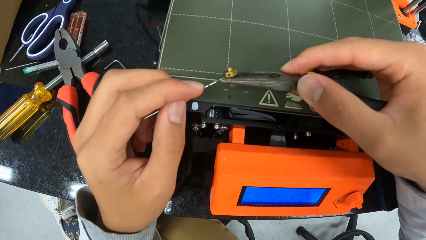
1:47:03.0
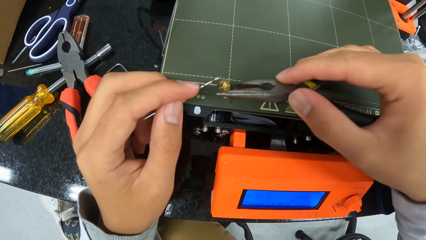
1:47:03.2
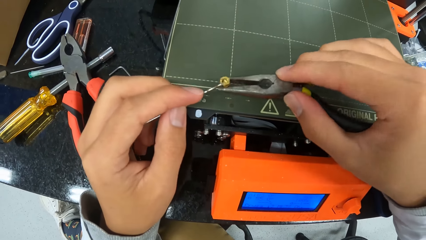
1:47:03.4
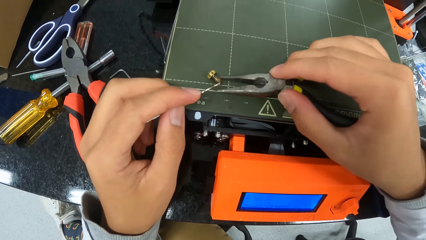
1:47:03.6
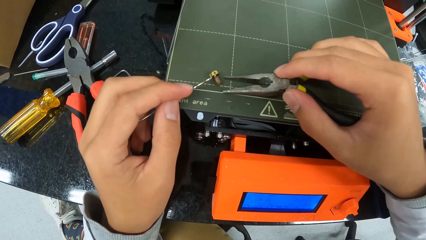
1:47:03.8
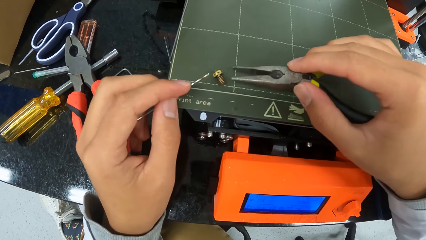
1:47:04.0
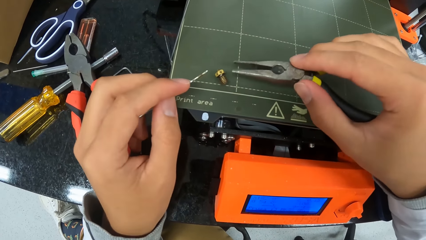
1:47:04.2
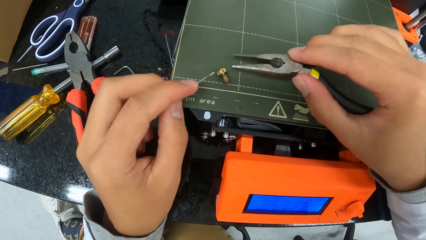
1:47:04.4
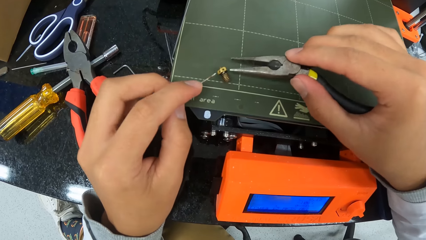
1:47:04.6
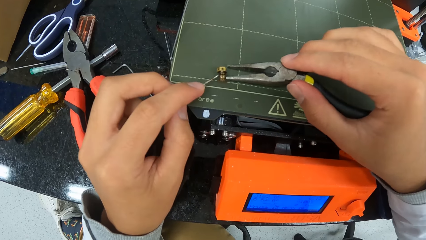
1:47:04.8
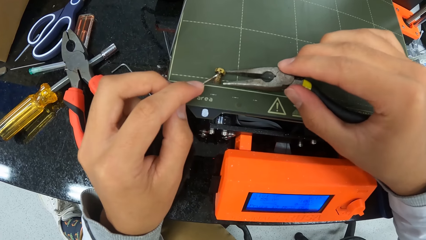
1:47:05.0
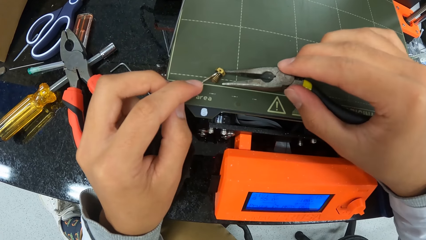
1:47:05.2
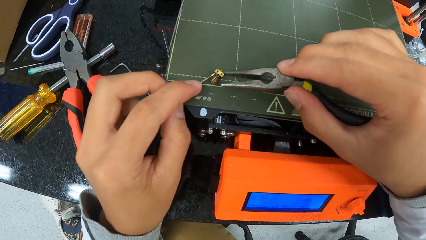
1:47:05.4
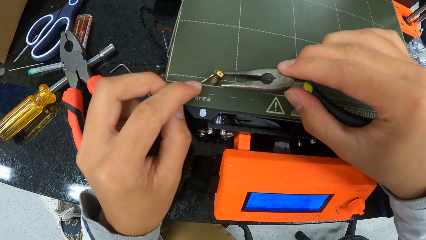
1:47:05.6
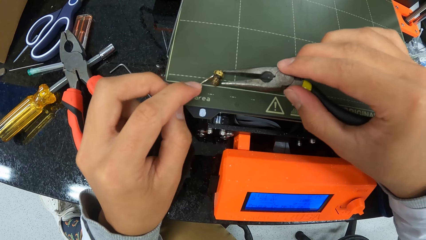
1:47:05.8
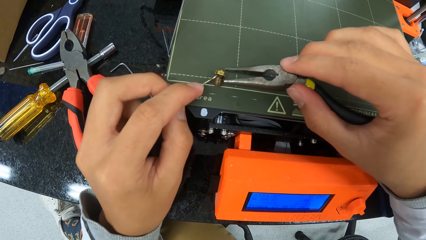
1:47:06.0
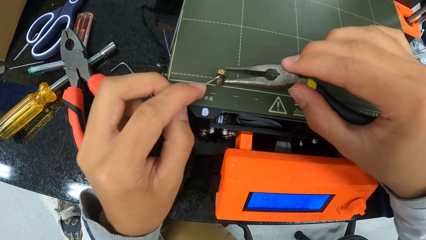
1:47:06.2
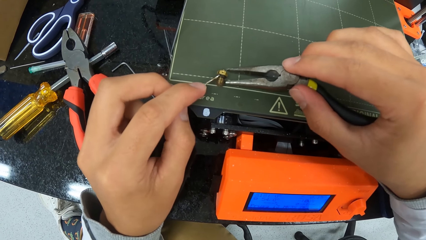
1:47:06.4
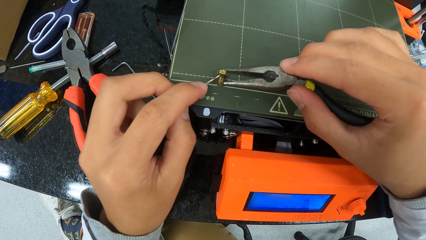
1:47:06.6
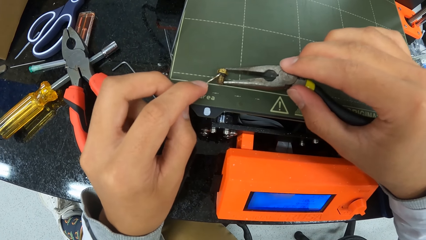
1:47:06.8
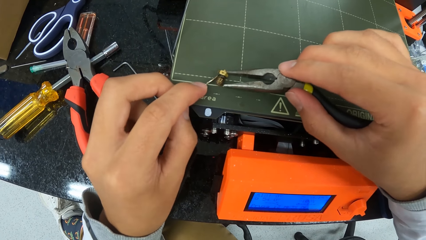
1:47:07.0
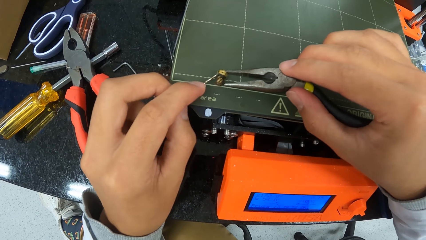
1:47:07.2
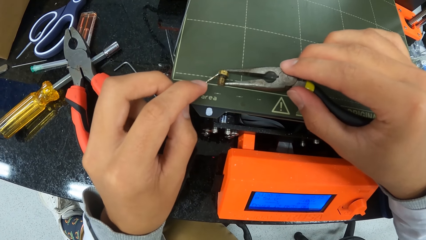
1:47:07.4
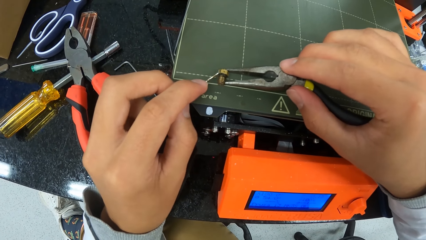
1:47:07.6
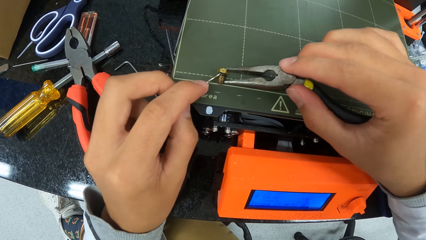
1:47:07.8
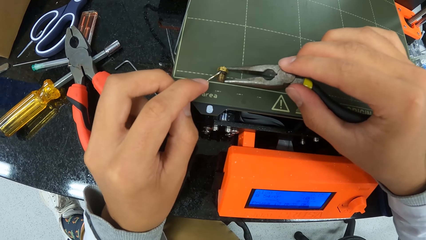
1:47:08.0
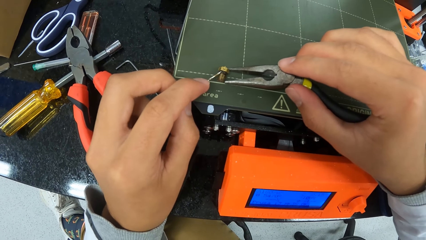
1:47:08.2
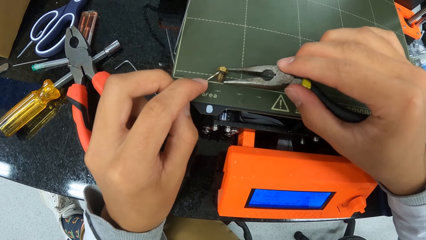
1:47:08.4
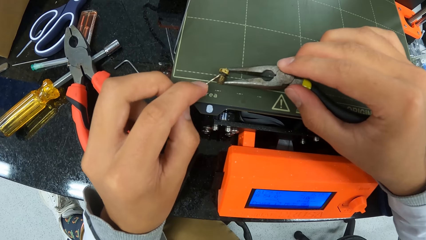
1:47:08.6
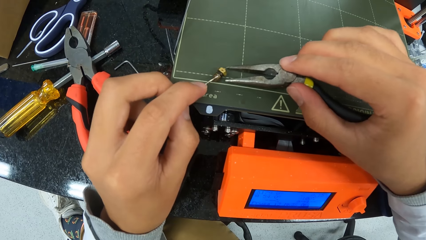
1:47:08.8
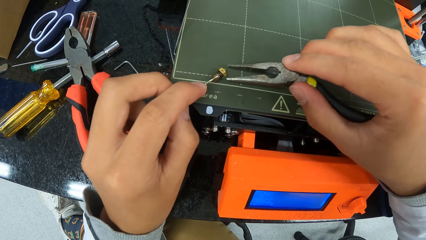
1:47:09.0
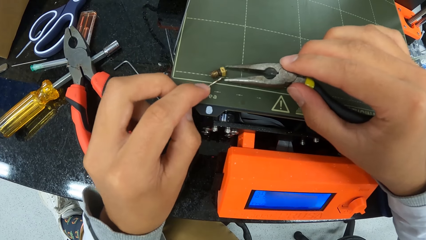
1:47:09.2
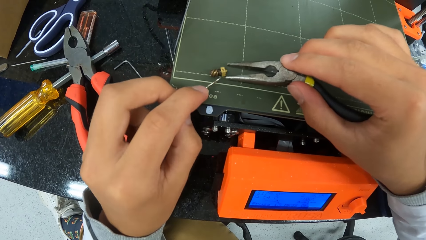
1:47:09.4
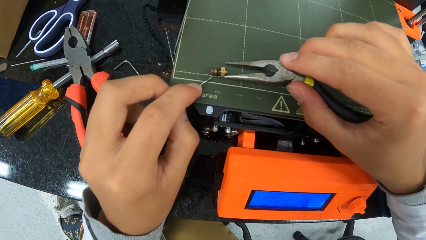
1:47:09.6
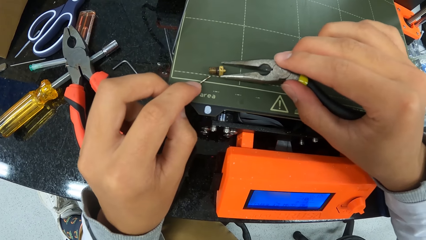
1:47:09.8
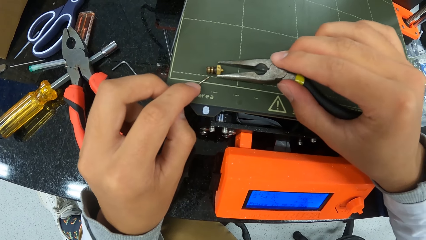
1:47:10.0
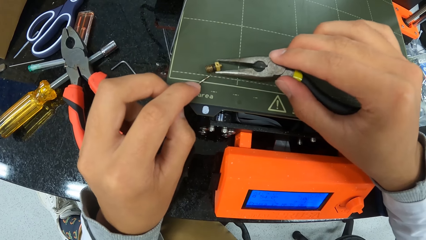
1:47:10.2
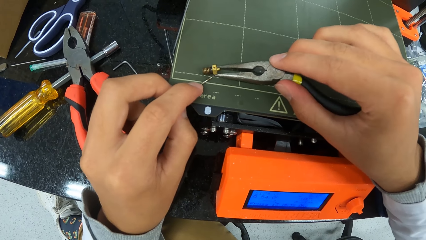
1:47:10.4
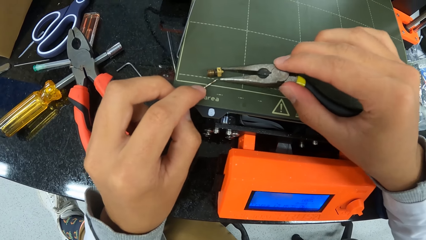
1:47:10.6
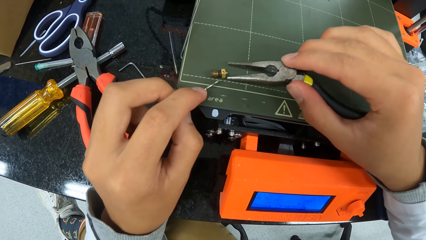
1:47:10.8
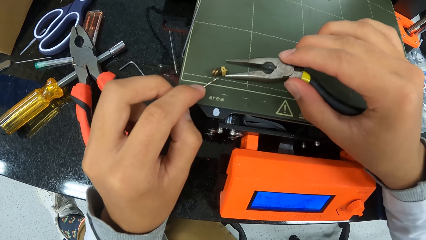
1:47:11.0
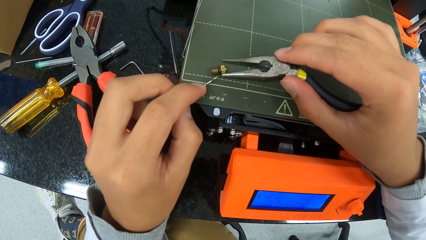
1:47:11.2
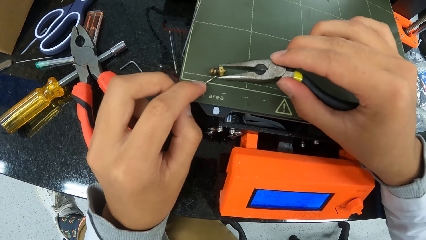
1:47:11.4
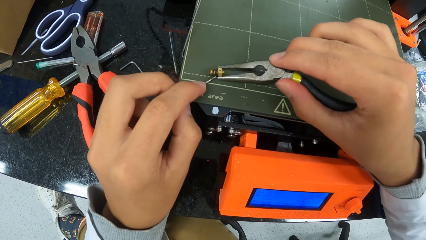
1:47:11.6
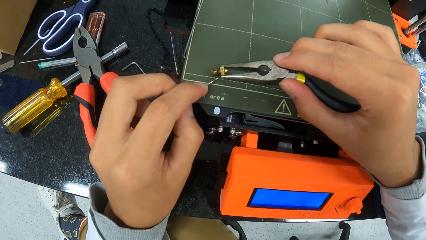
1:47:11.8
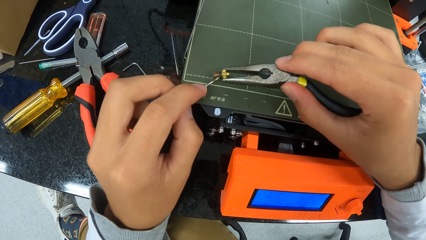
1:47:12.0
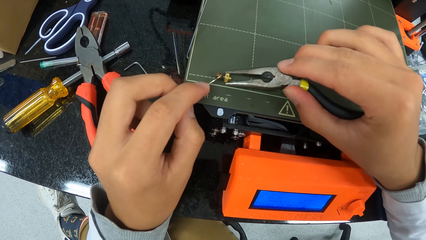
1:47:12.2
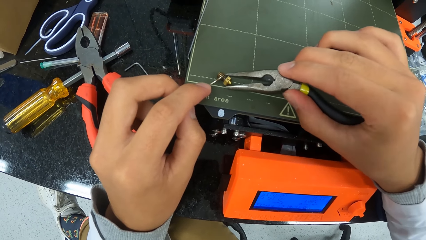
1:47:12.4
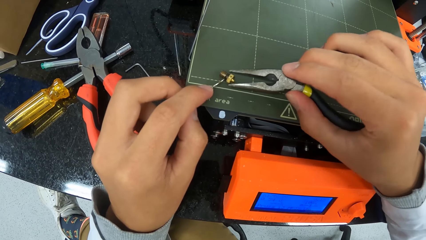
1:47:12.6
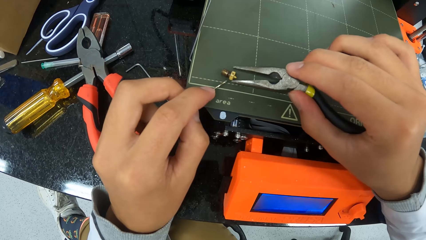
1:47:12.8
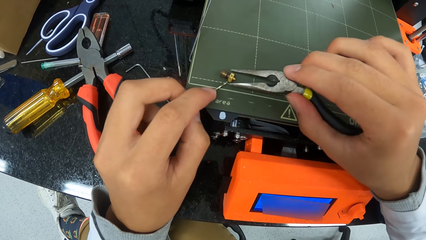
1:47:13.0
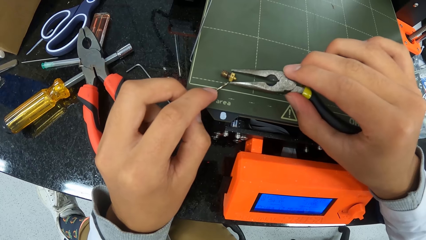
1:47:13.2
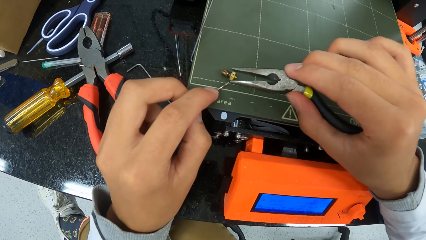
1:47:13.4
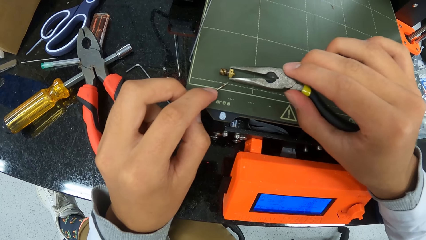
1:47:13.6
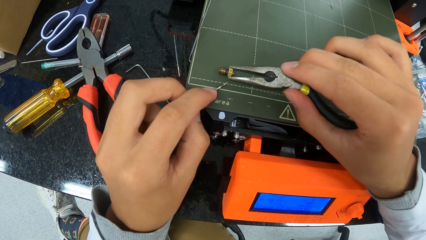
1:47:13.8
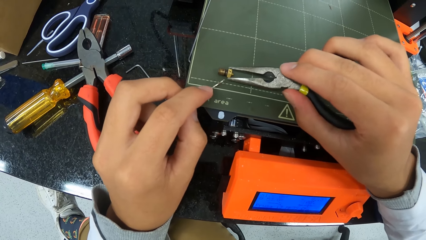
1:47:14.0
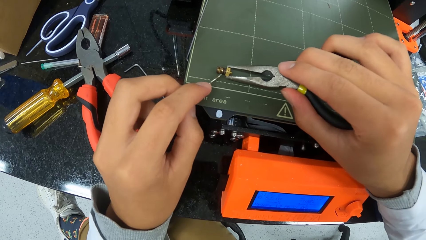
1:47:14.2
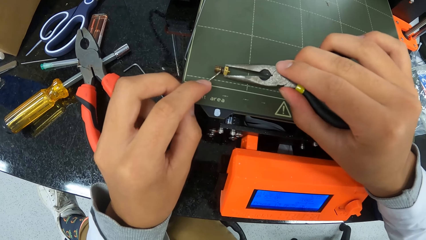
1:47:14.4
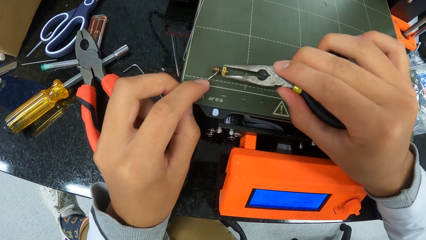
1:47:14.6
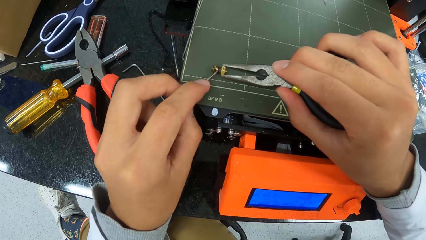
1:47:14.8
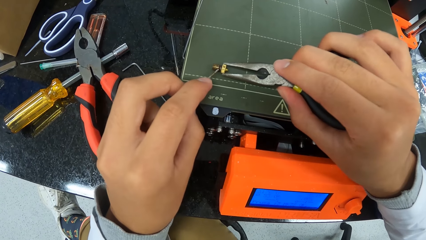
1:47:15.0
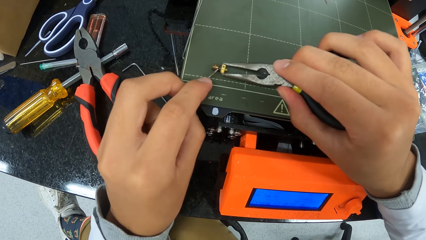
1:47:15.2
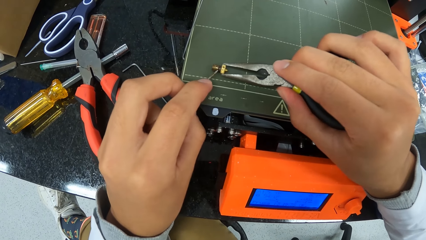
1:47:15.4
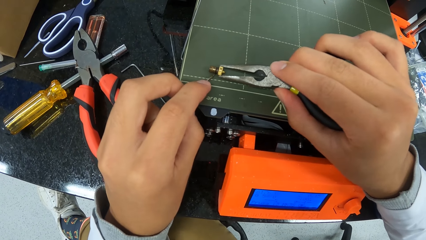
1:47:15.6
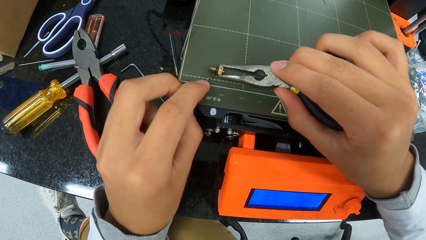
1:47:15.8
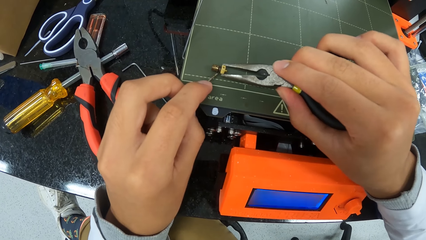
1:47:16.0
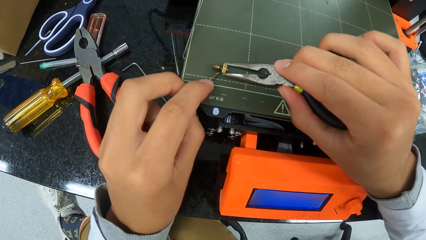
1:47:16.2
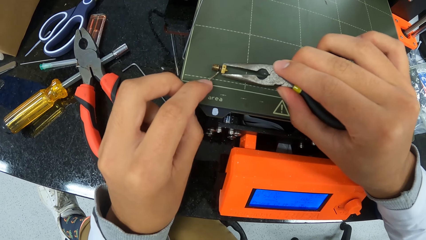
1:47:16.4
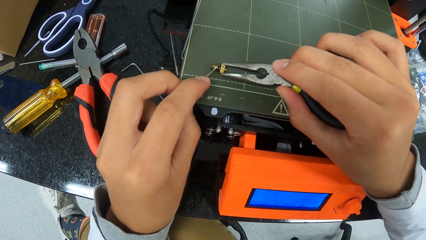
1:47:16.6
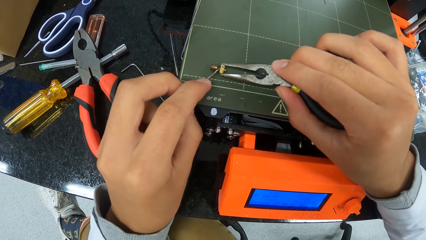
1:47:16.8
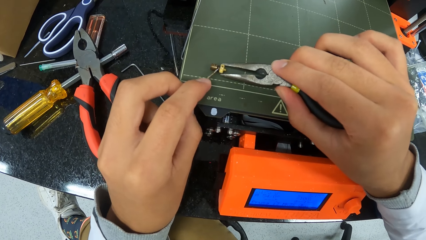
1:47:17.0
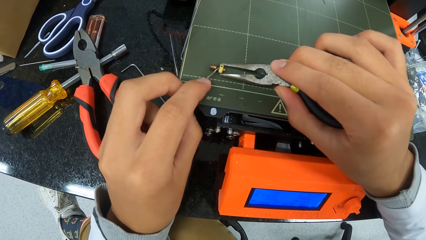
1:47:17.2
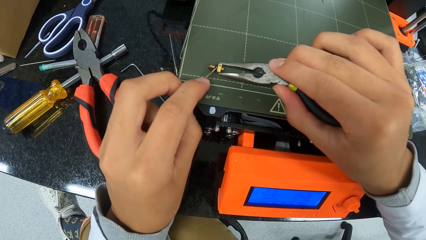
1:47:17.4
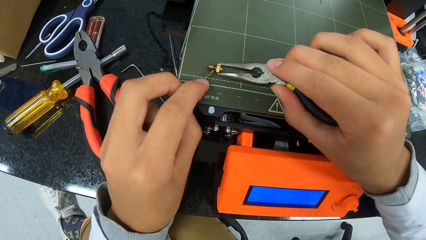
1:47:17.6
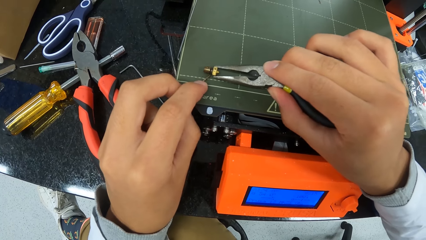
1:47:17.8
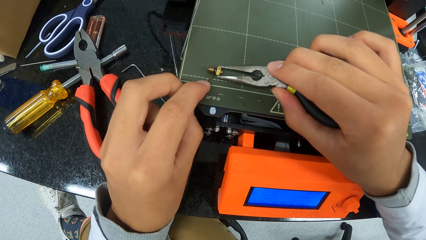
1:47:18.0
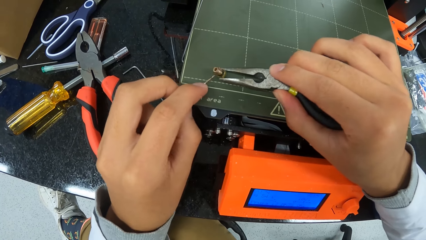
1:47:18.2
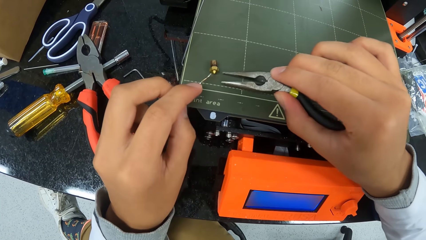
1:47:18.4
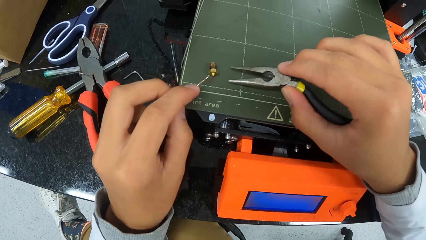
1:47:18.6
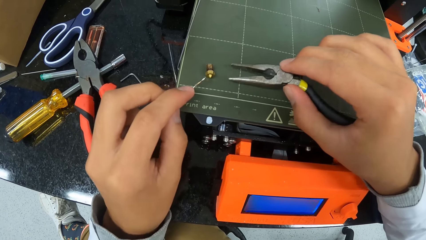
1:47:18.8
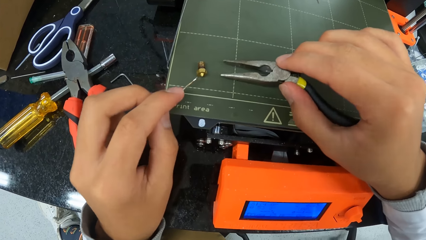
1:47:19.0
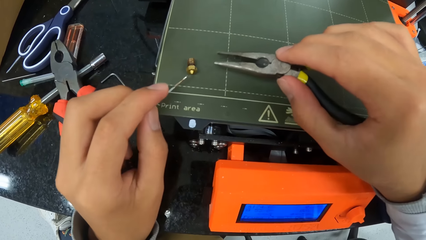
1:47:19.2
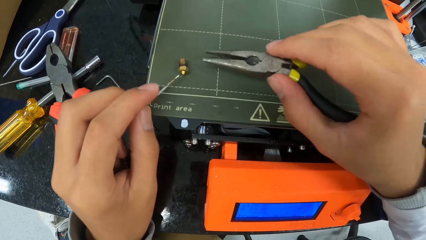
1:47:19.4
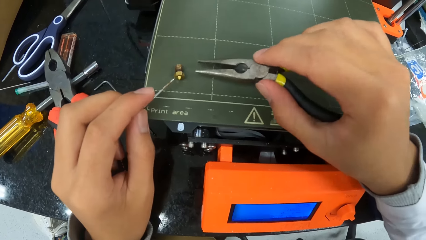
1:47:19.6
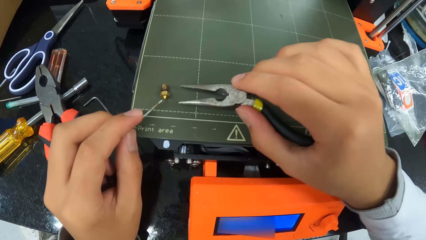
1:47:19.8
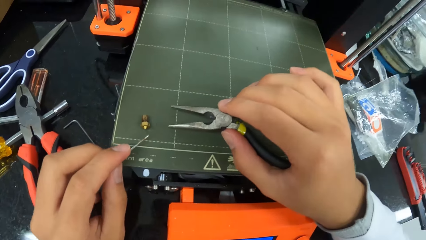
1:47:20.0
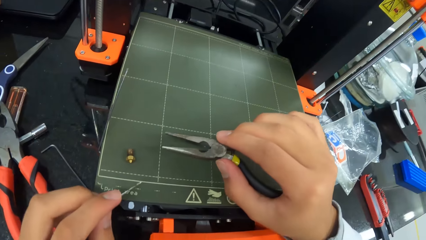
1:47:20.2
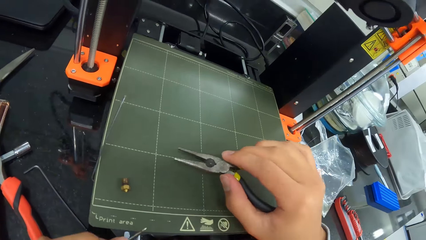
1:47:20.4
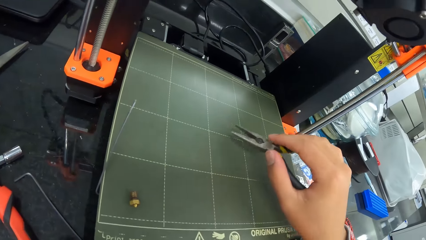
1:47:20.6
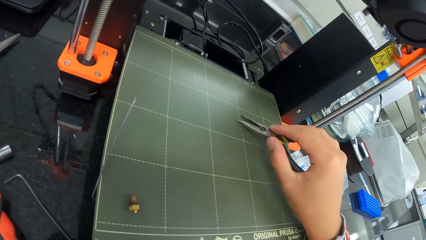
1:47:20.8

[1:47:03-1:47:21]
The camera wearer places a bolt on the machine. They move the bolt. They look at the bolt.
